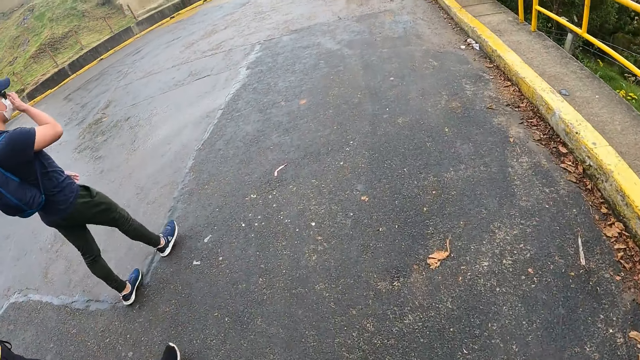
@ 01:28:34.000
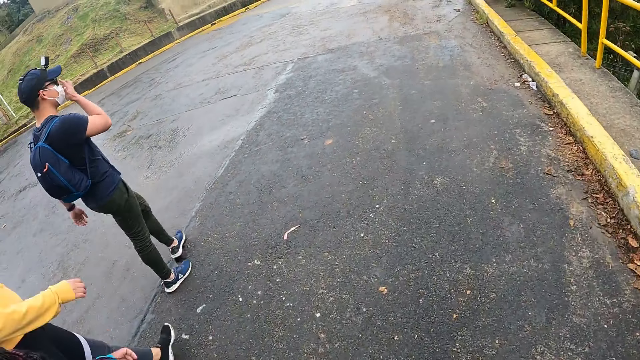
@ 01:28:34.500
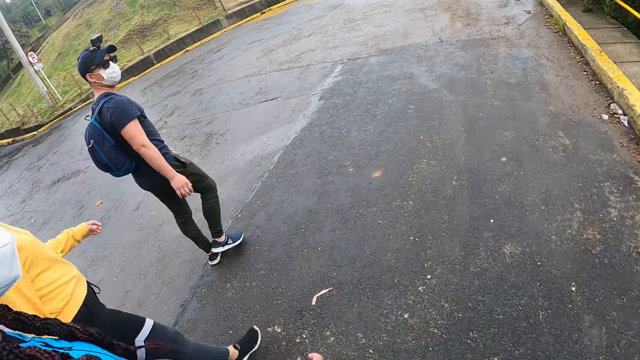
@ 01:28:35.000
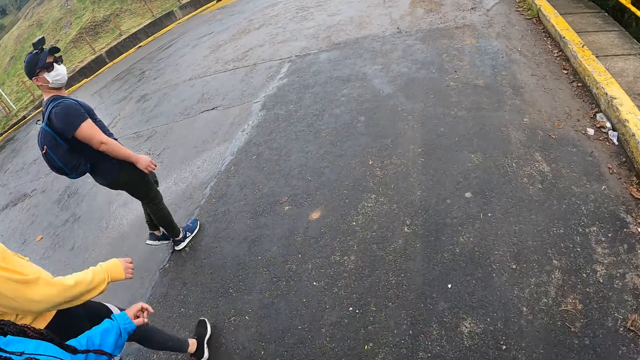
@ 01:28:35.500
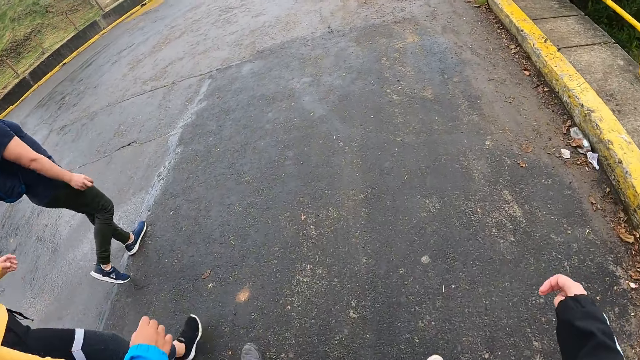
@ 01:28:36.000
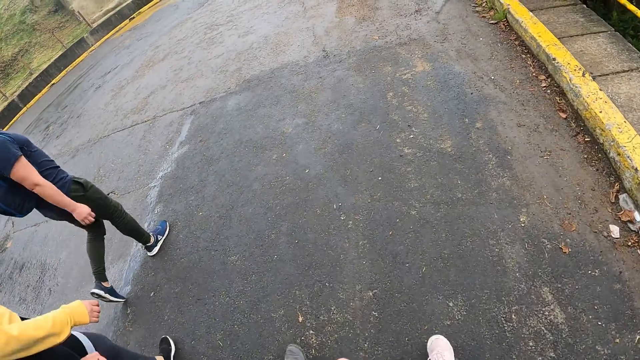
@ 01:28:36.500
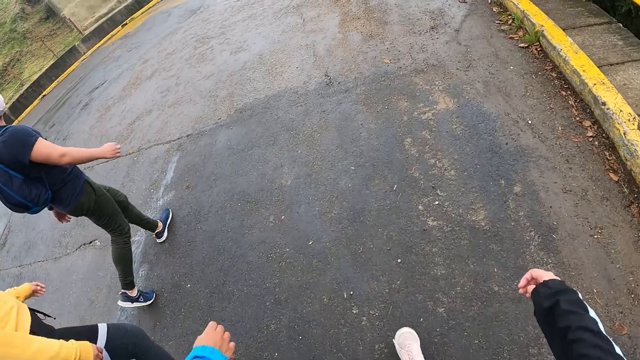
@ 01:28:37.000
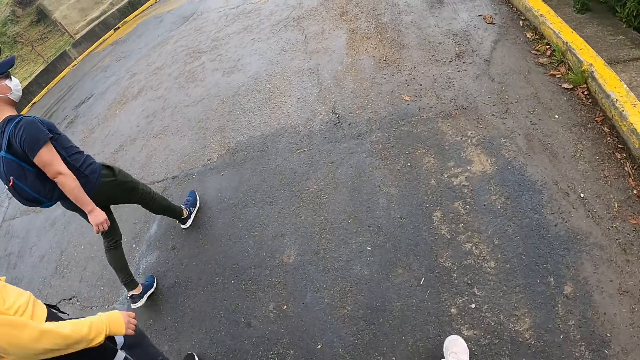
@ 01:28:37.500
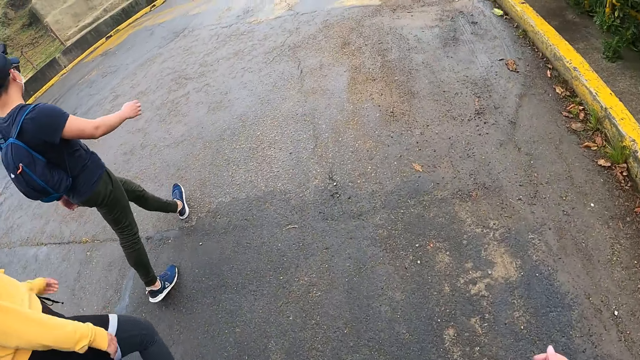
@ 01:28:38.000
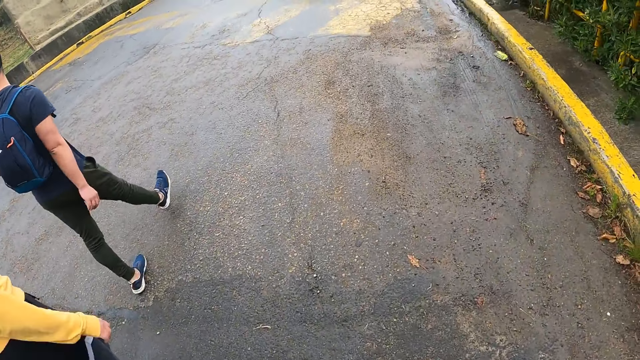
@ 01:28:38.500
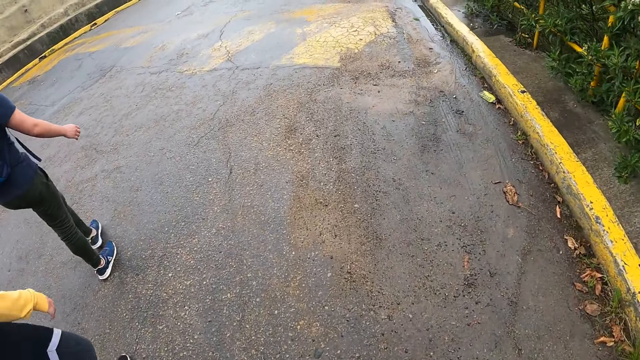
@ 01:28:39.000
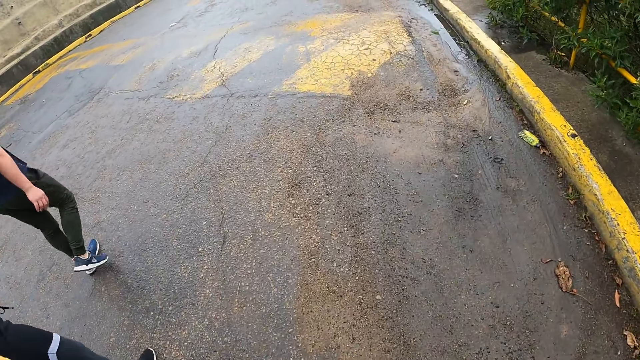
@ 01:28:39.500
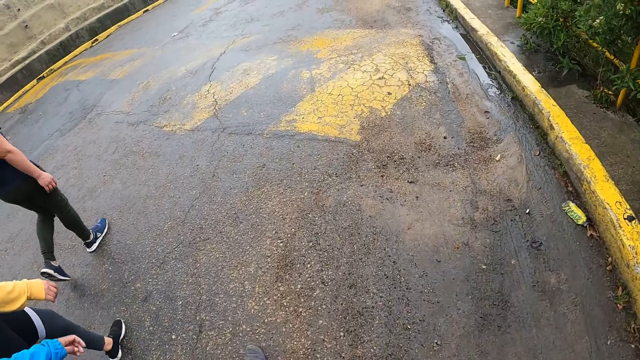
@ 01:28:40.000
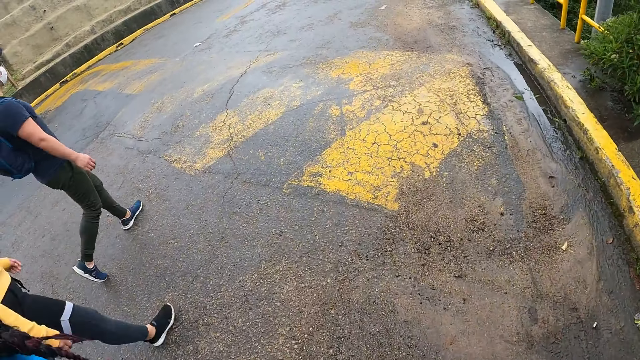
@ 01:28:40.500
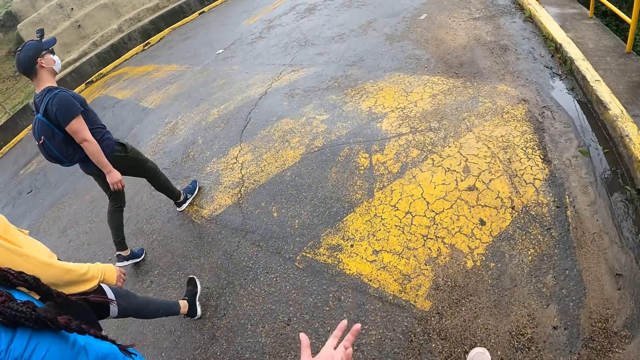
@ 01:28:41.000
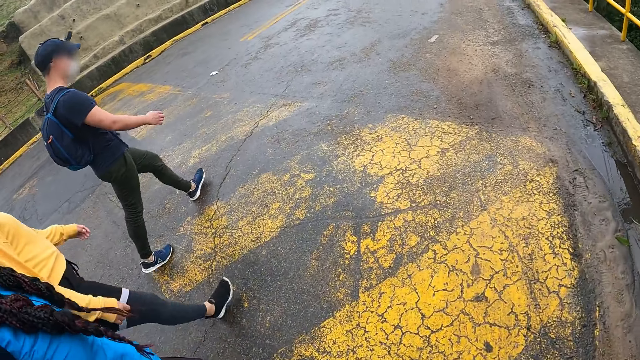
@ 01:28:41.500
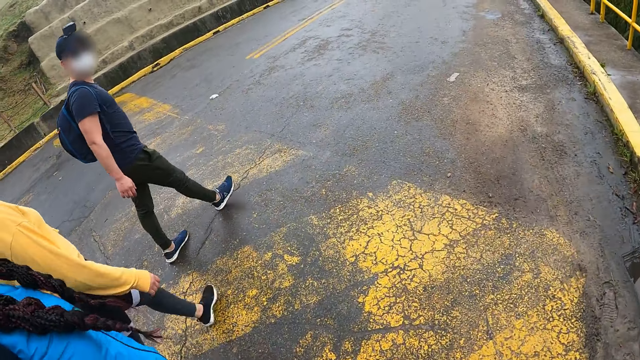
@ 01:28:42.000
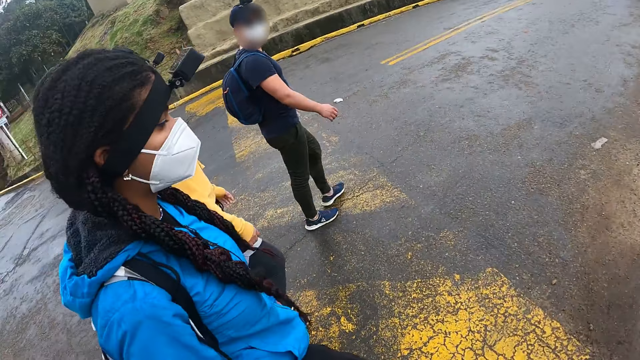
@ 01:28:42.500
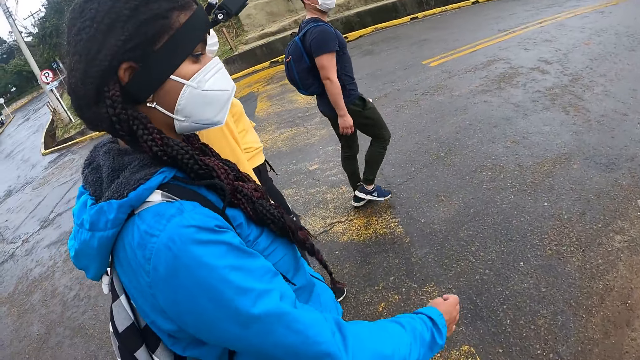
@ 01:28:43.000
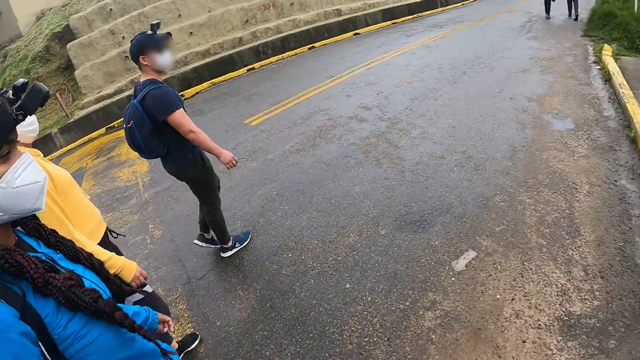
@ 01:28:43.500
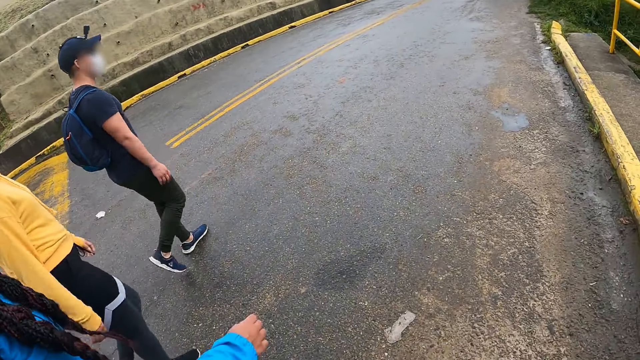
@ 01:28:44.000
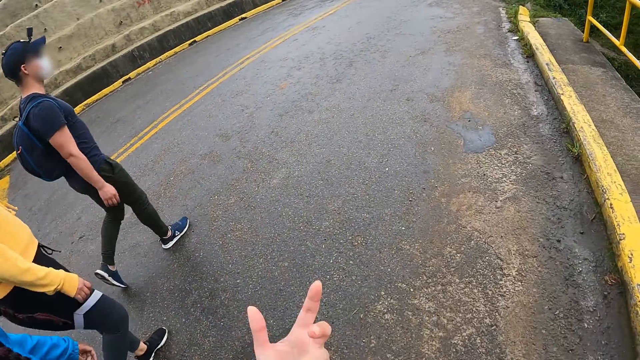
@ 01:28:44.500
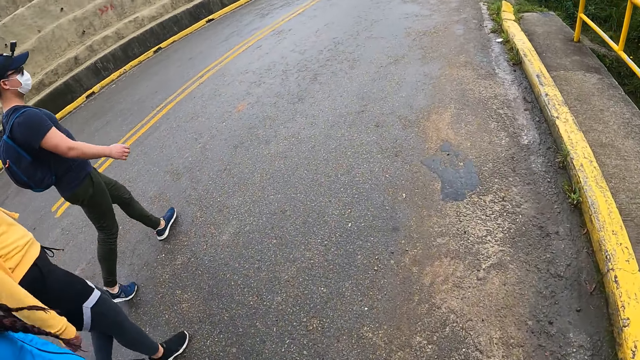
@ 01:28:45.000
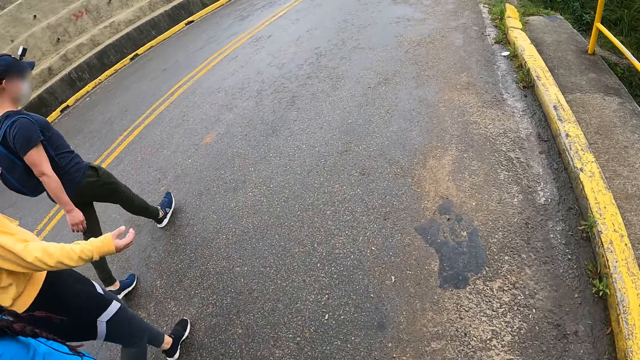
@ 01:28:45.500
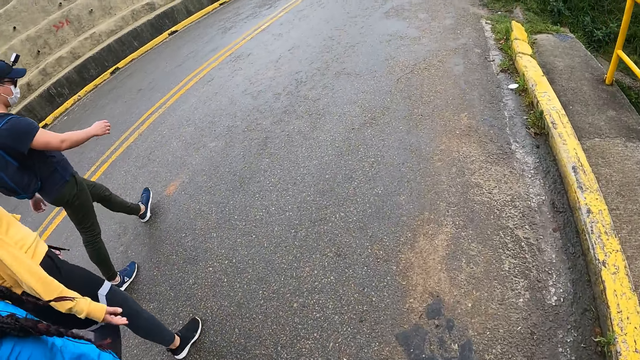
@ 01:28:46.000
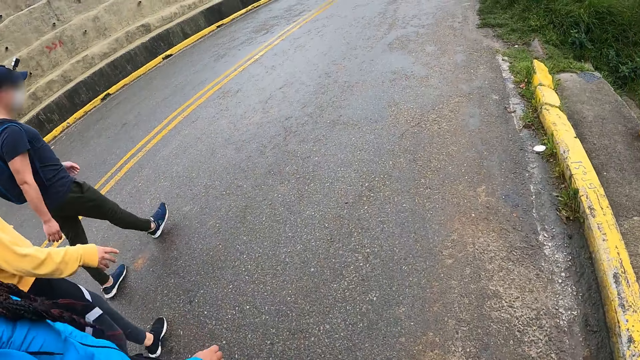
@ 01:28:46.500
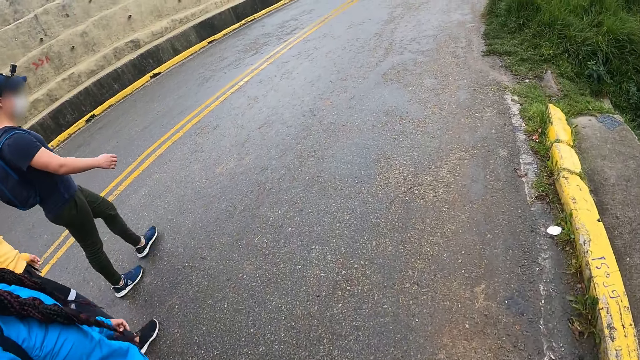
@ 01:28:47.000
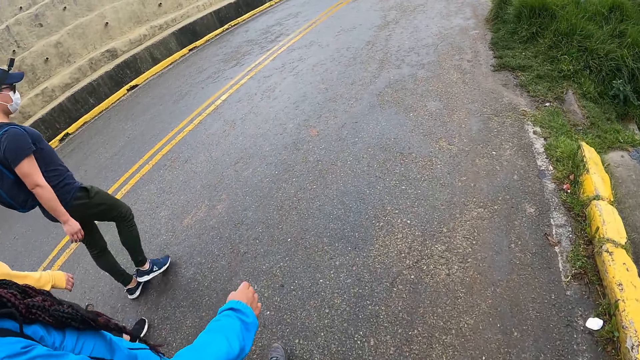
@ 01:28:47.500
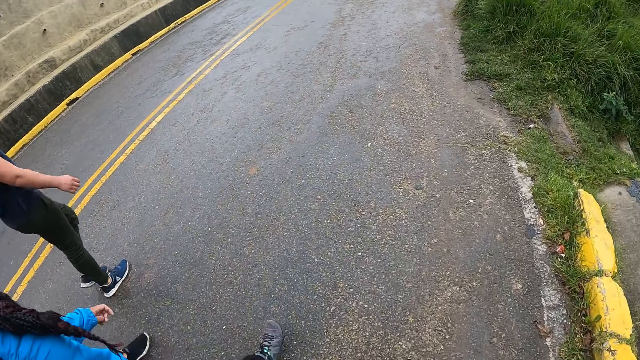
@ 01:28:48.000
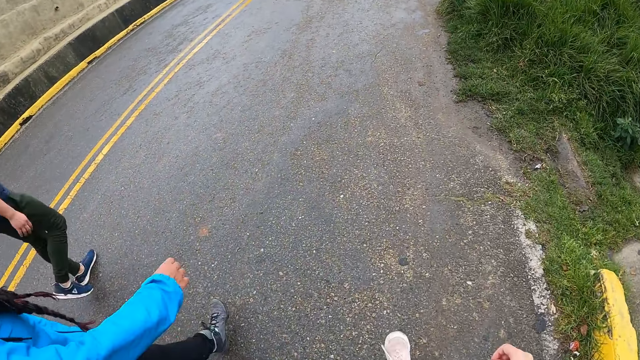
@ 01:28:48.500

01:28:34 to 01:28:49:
A man adjusts his spectacles. The man touches the nose mask on his face with his right hand. The man walks on a road. The camera wearer walks on a road. They look around a road. They walk on a road.

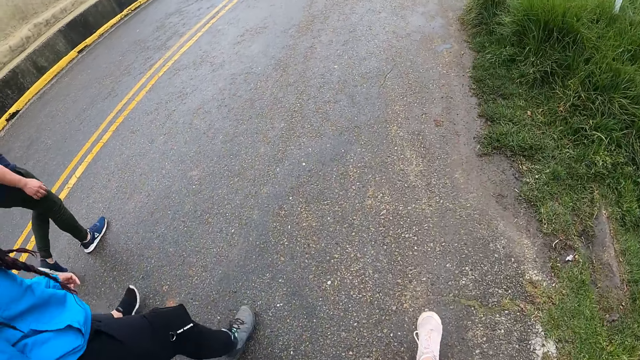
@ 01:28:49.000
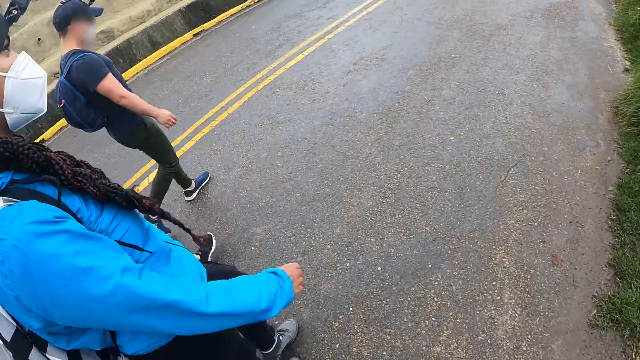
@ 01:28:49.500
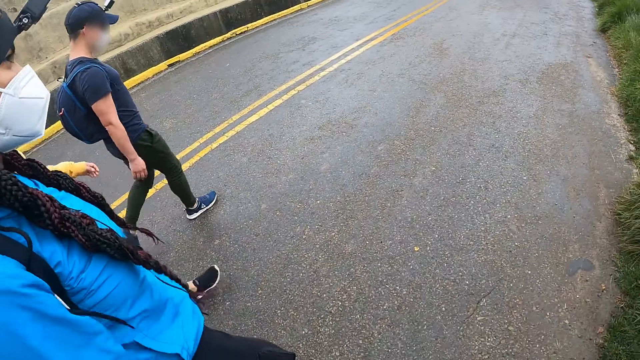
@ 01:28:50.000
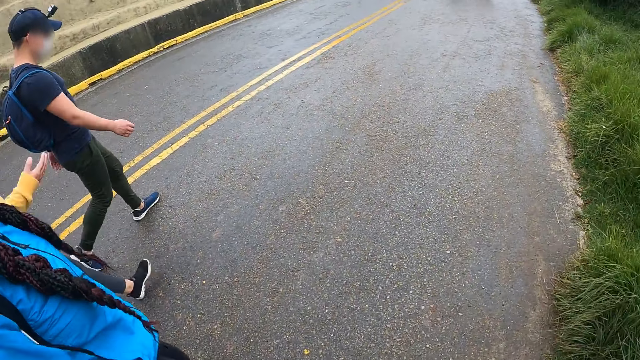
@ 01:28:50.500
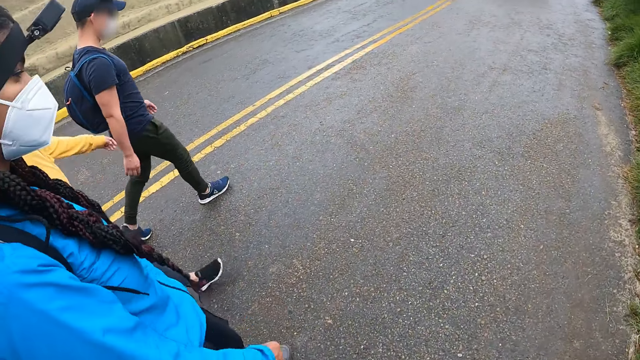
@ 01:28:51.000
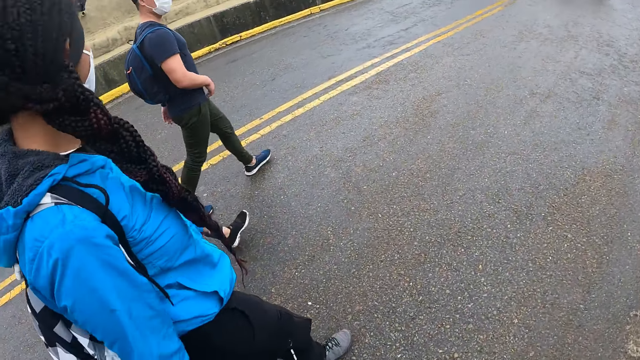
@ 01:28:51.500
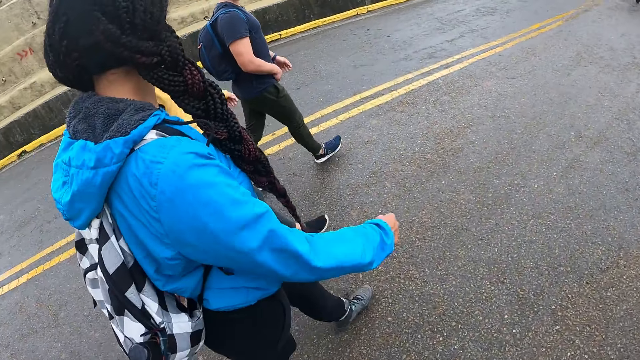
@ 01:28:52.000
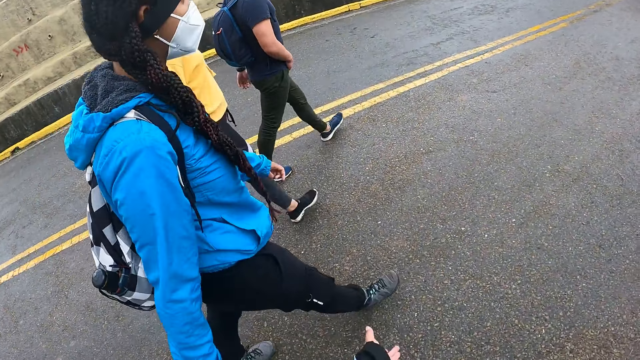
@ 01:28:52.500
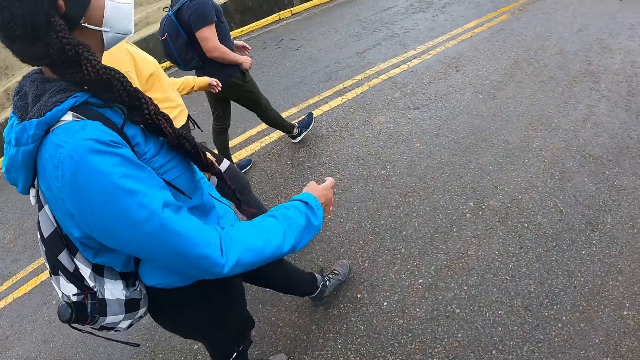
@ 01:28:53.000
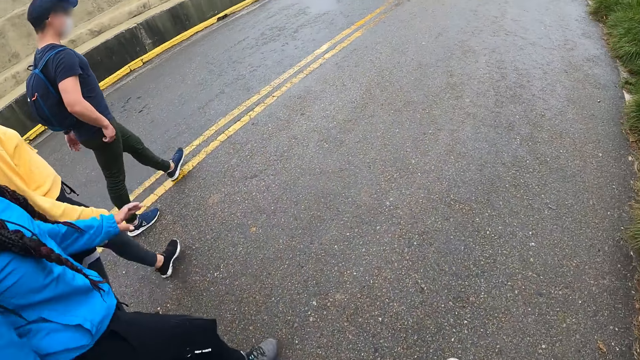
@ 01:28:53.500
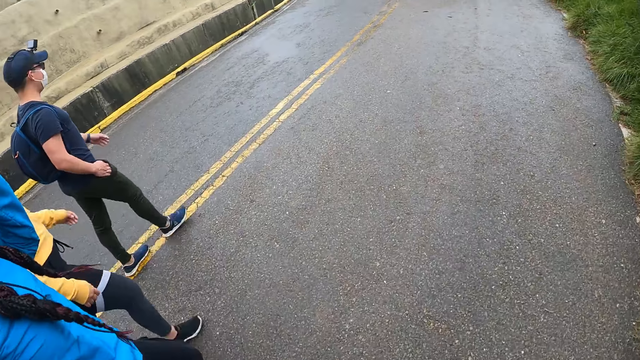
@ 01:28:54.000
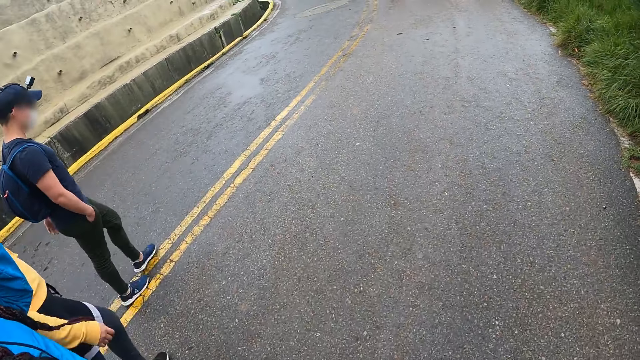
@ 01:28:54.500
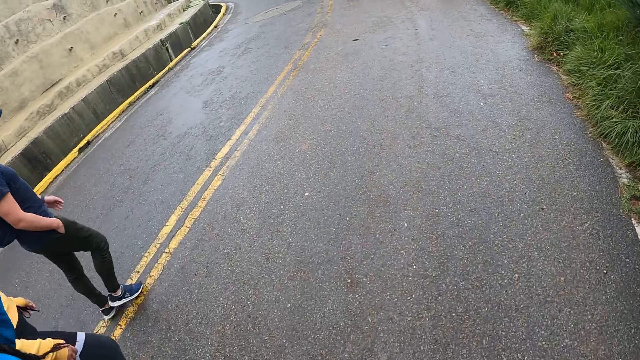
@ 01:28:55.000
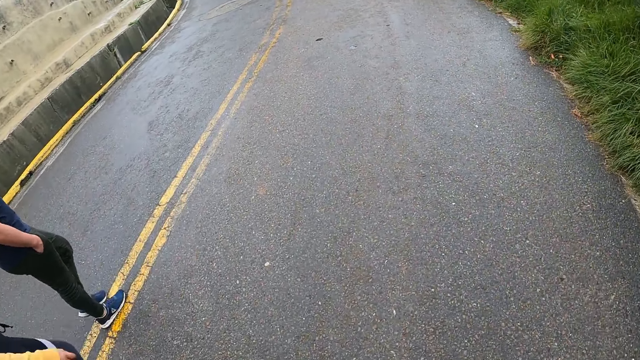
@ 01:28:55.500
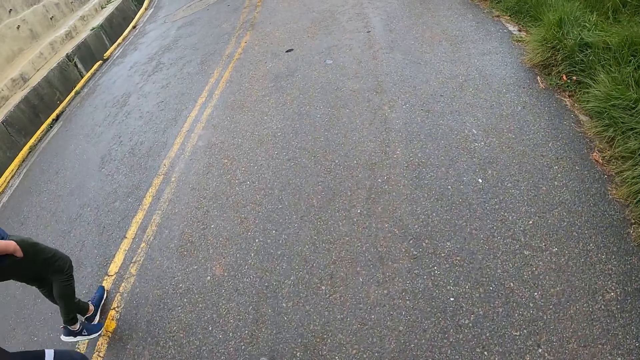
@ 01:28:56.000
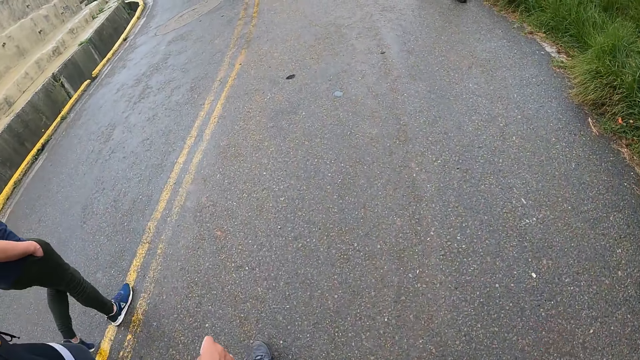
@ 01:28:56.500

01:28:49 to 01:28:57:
The camera wearer looks around a road. They walk on a road.
